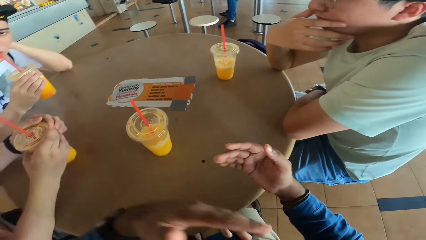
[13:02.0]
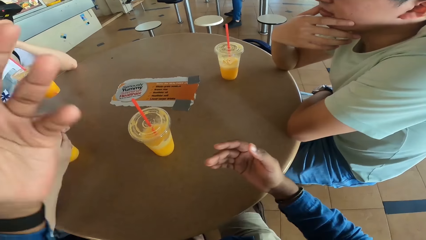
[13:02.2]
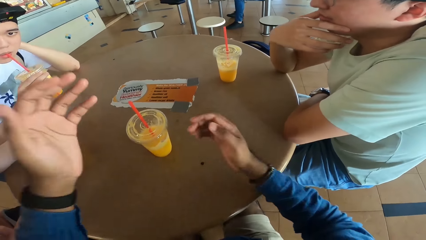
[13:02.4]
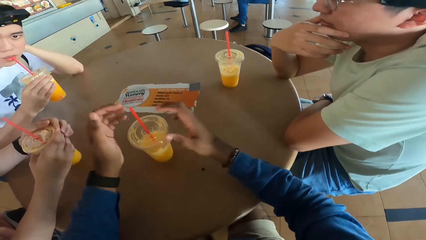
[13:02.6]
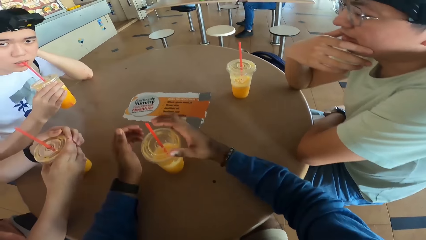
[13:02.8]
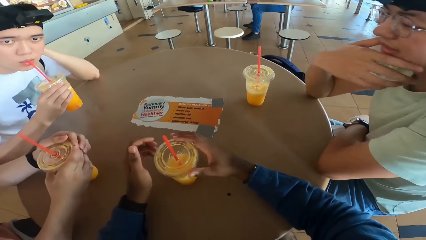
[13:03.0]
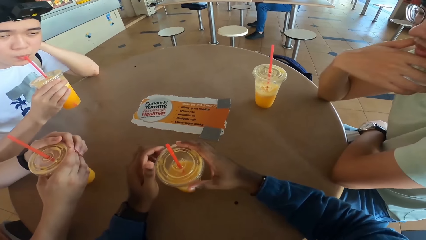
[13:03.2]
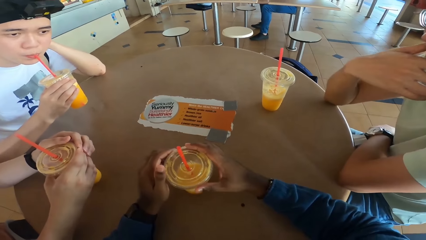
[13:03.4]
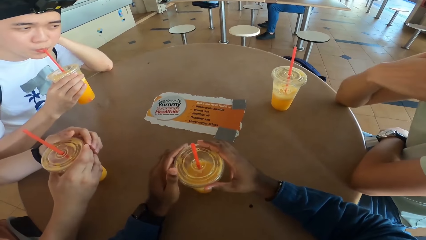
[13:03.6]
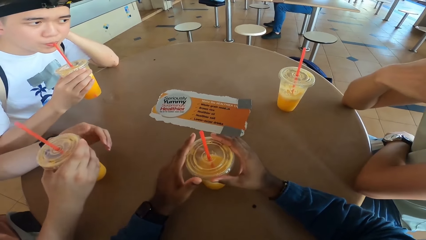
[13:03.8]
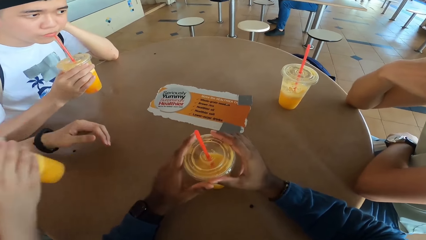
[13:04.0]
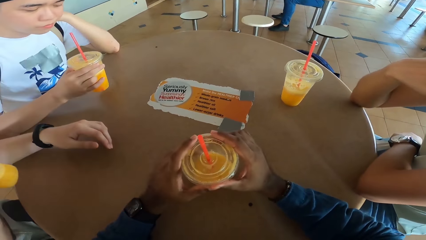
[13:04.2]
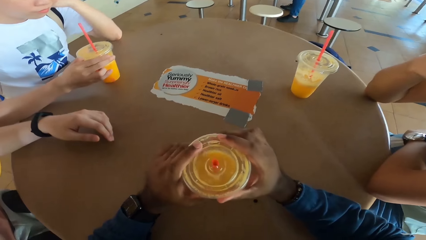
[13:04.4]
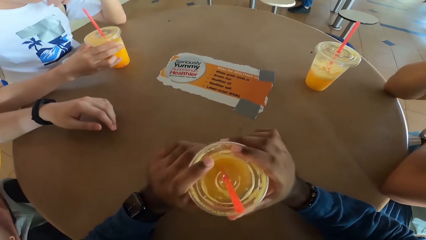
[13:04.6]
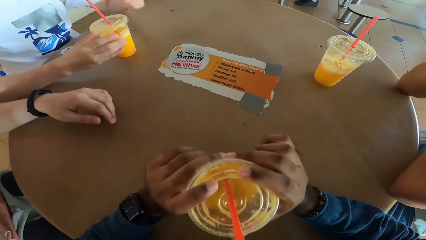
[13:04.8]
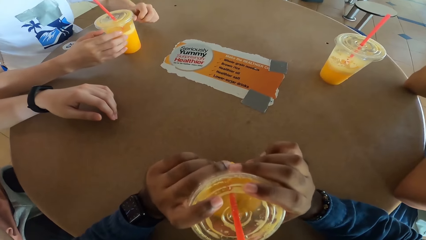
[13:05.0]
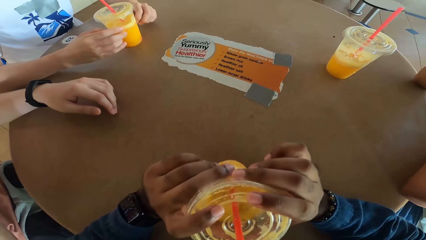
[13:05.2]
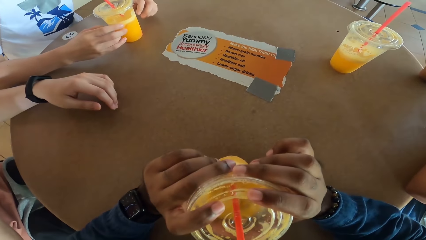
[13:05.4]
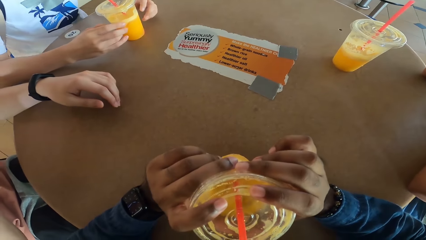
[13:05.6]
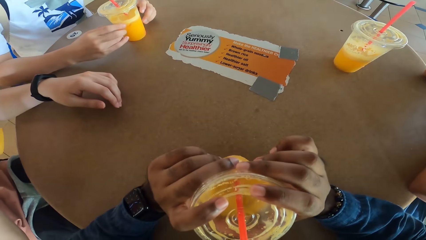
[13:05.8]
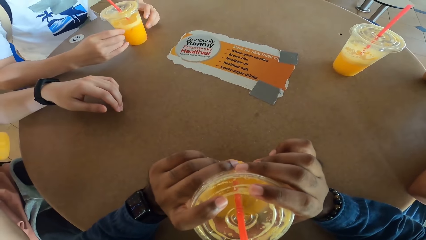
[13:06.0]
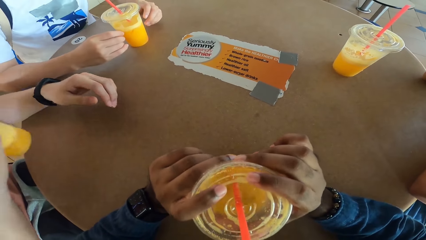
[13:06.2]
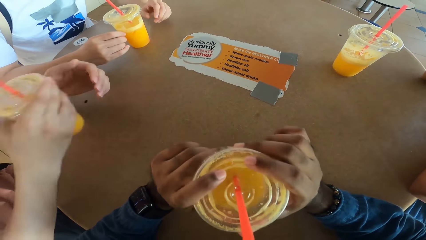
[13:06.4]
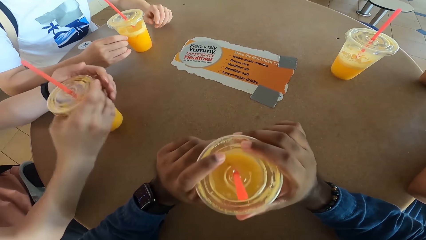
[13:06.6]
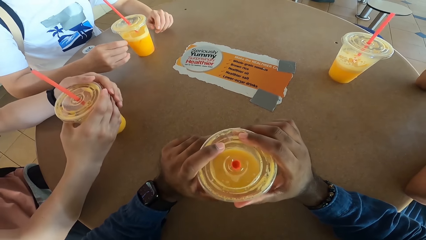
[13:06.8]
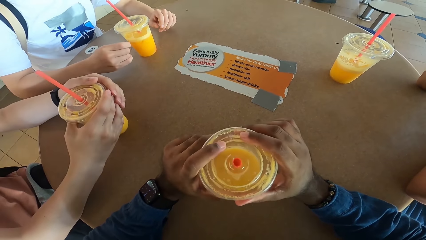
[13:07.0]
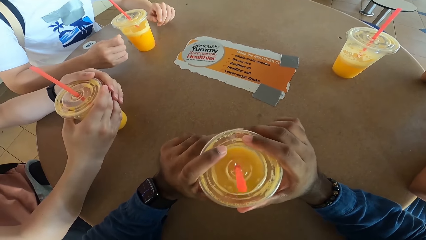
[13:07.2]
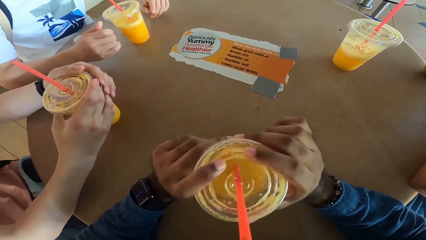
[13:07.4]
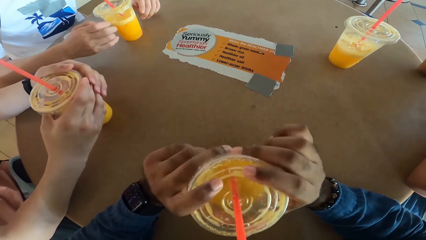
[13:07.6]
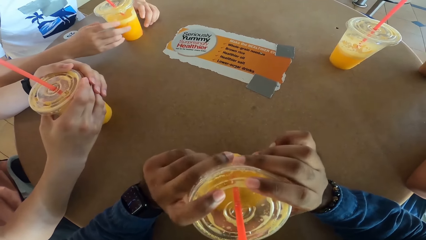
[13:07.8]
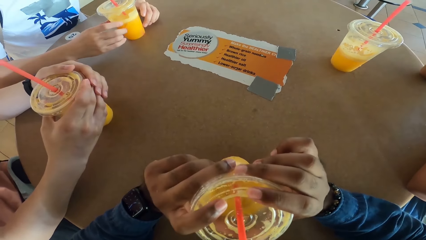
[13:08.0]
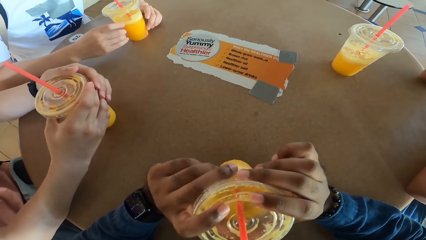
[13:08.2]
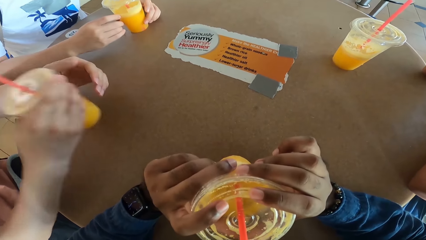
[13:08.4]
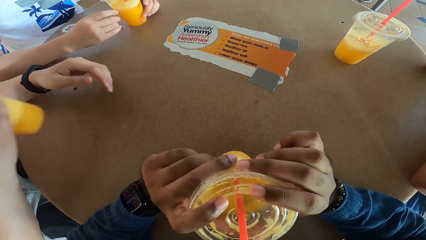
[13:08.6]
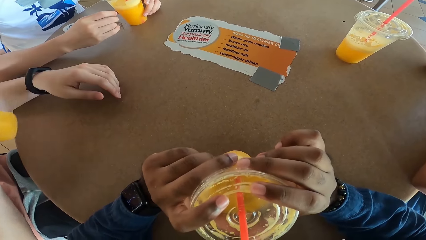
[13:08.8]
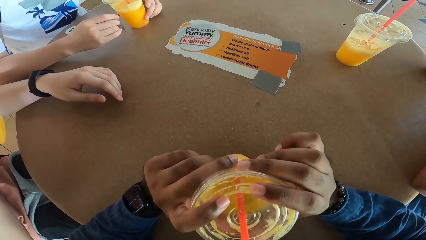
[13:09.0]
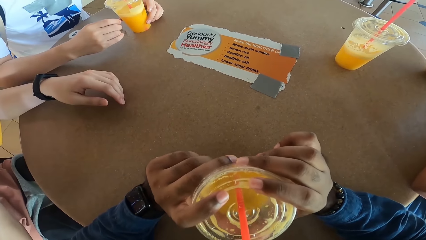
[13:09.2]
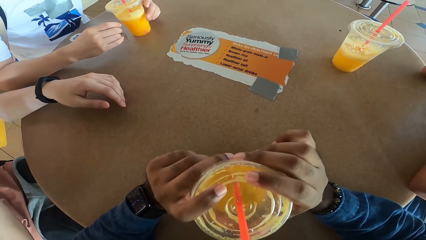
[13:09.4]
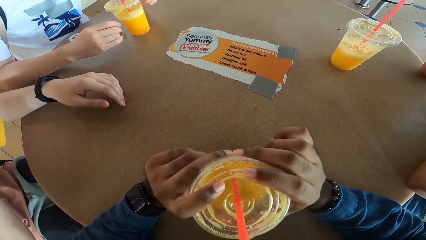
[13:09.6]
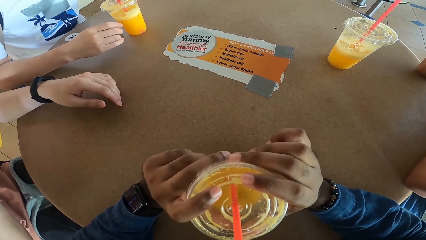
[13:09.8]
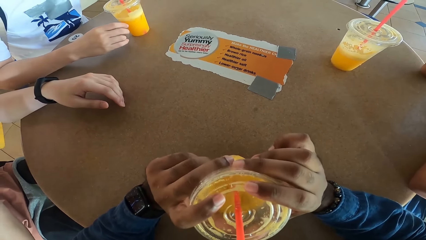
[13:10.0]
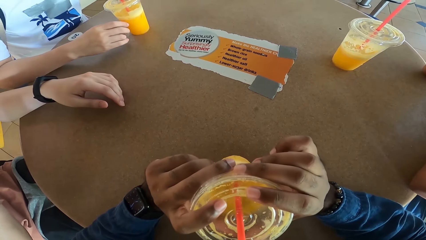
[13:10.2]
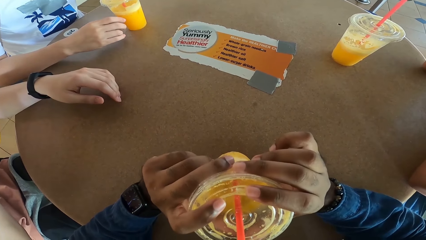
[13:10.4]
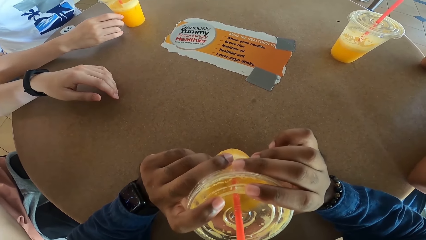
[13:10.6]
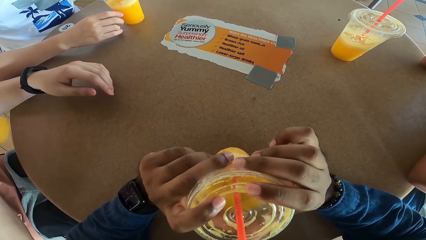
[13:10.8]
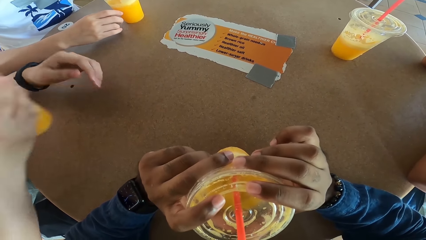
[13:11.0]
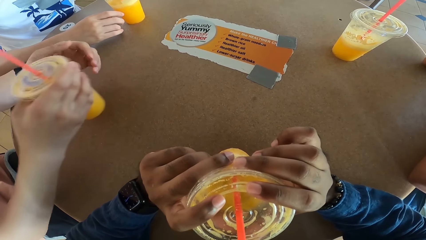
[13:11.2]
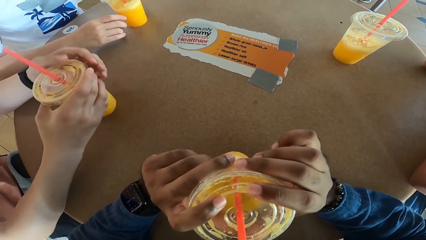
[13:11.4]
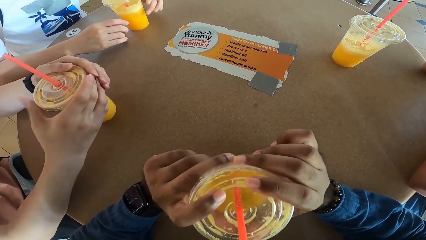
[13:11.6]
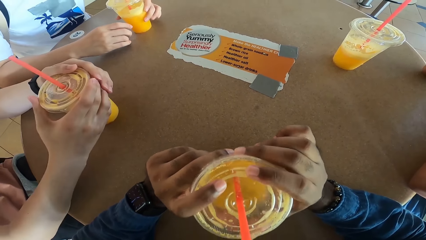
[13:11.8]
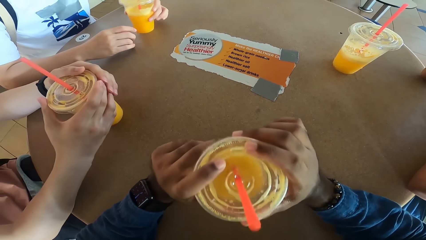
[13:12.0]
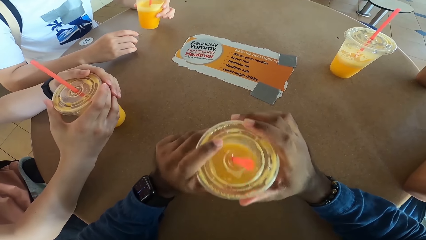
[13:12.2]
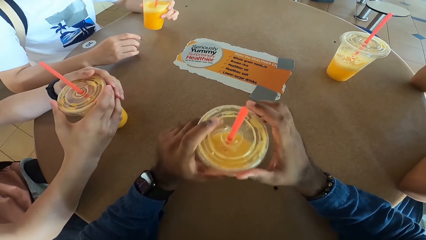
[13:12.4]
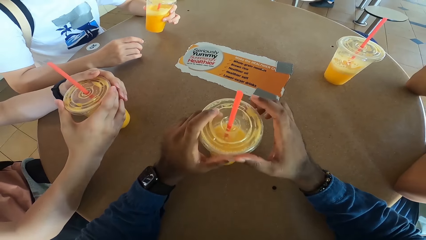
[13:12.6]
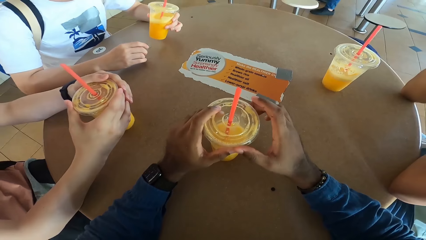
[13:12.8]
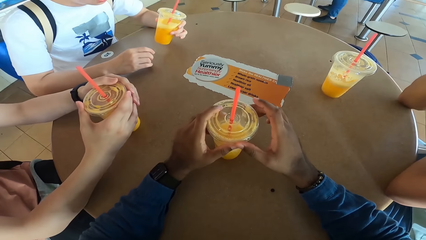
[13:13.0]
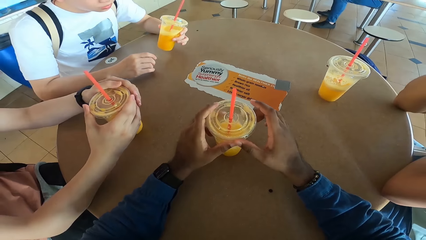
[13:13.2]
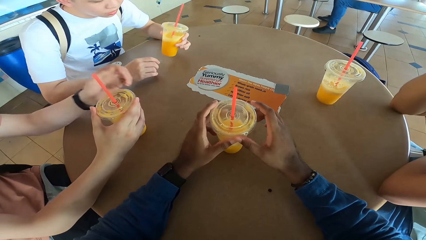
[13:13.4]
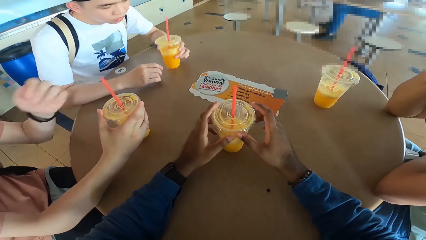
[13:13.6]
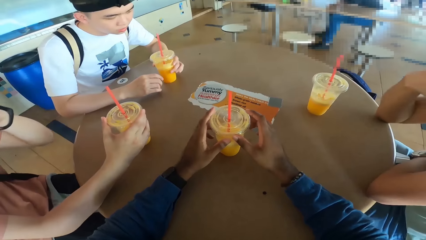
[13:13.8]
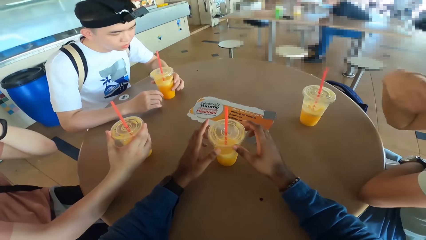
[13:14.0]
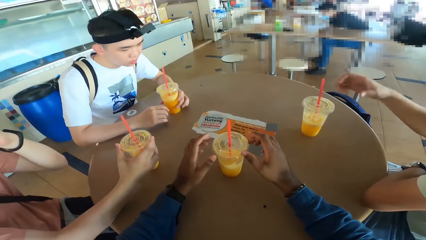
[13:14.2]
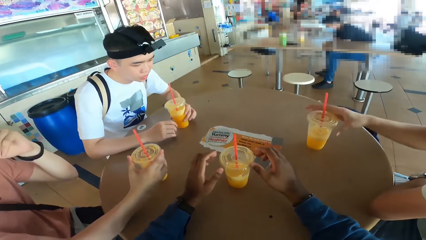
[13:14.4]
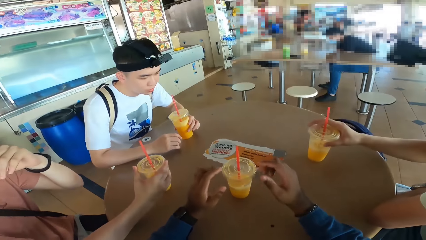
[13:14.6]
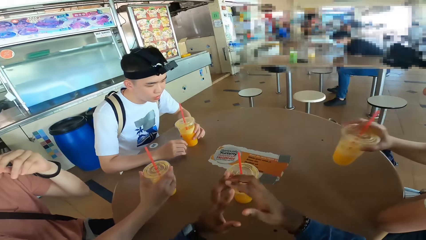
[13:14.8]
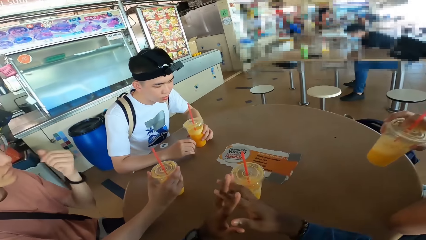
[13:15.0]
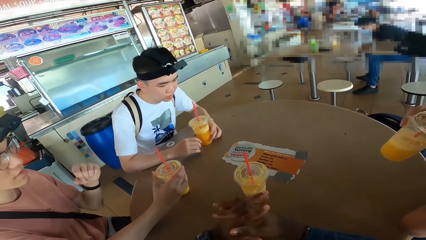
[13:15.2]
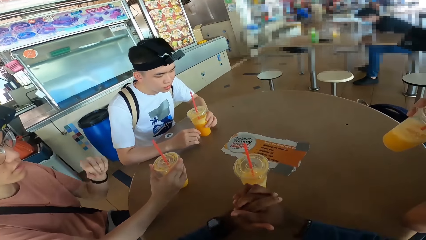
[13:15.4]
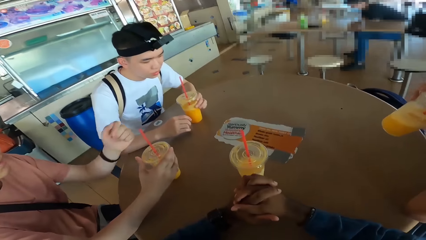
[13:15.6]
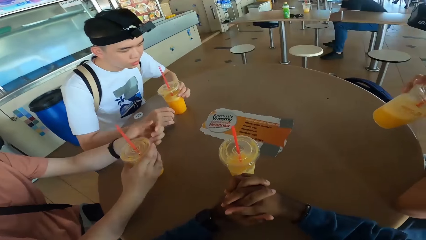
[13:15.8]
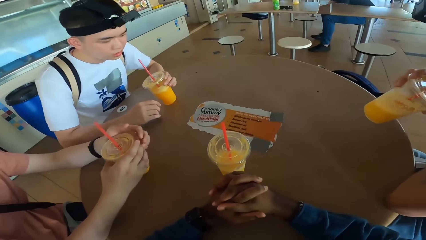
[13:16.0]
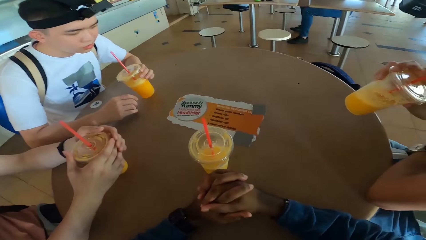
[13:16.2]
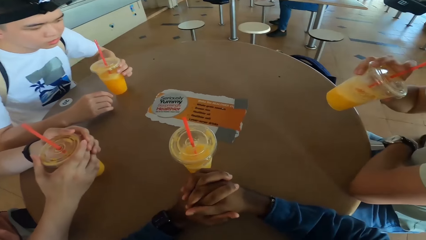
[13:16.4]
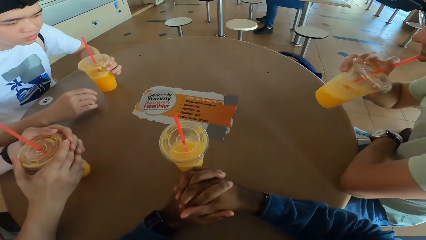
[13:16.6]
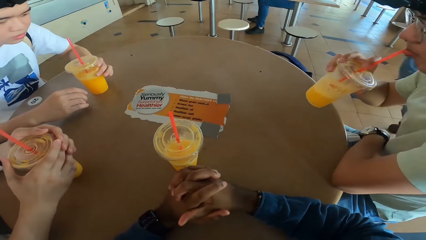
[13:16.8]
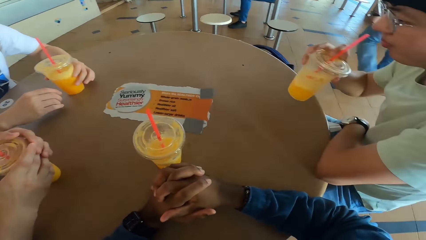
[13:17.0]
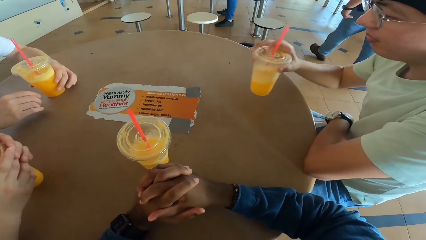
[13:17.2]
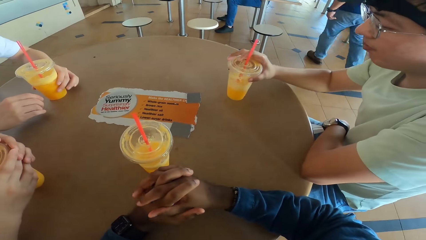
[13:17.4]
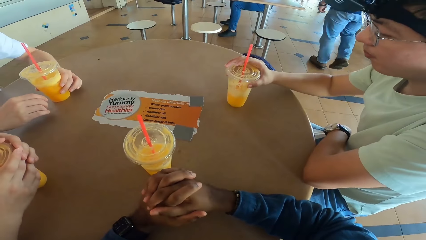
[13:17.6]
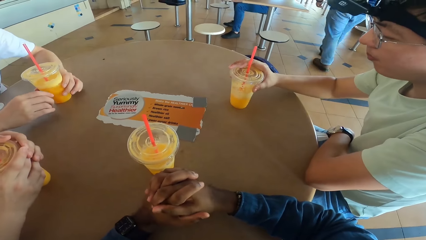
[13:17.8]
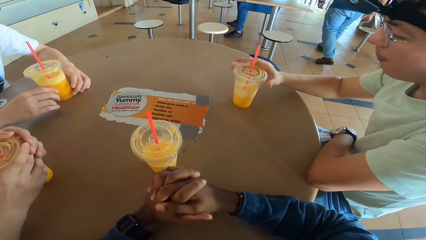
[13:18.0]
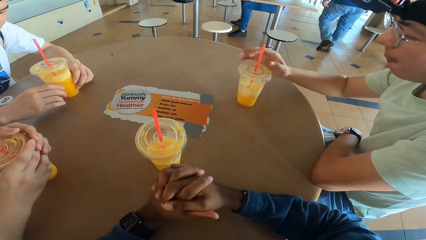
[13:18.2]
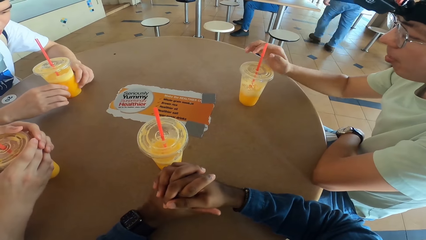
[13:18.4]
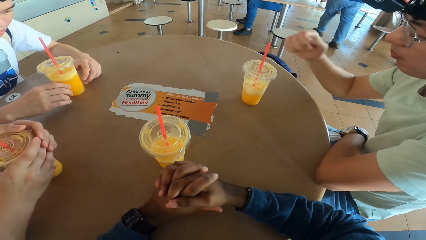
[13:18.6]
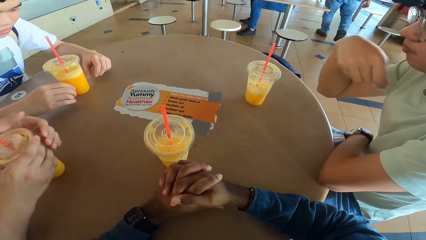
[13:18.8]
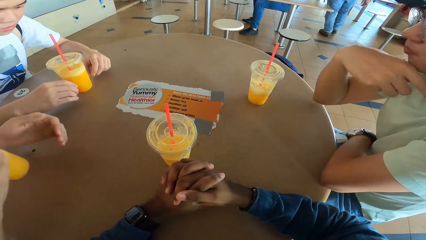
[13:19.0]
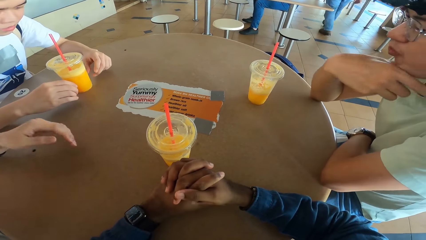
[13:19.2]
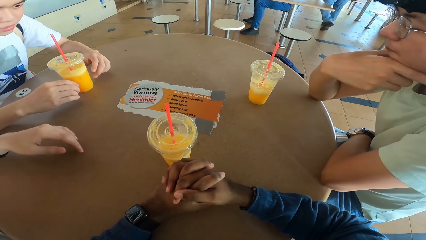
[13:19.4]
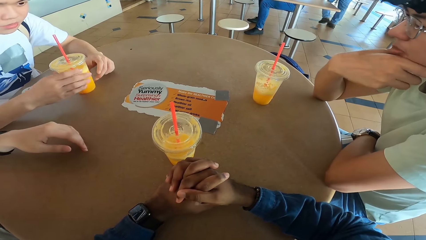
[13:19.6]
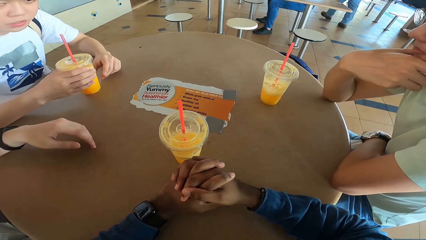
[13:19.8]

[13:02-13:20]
The camera wearer picks up a drink. A man takes a drink. The man puts the drink at the table. Another man puts the drink at the table. The camera wearer puts the drink at the table. A third man takes a drink. The third man puts the drink at the table.
